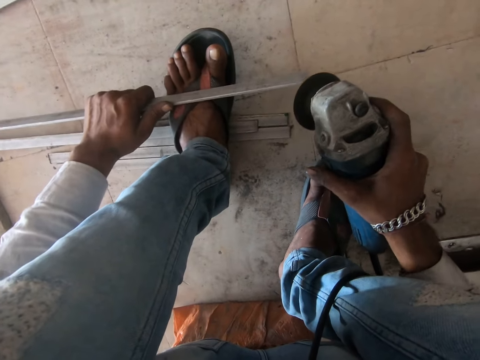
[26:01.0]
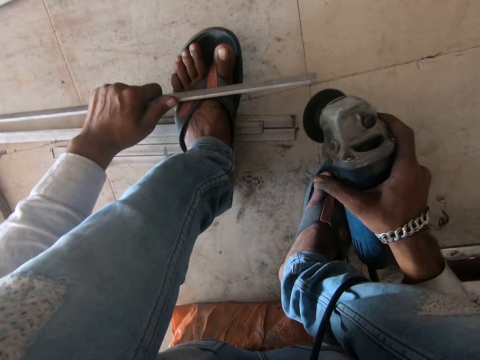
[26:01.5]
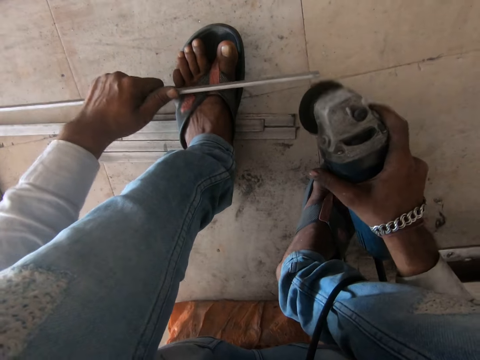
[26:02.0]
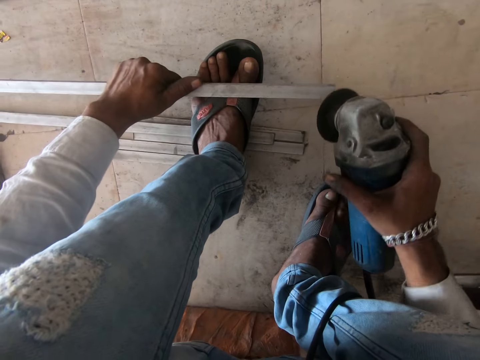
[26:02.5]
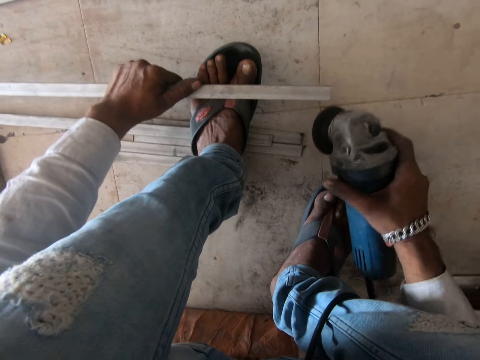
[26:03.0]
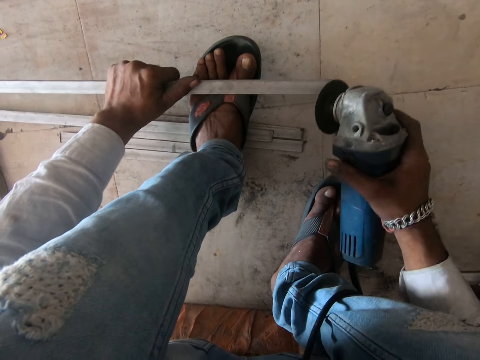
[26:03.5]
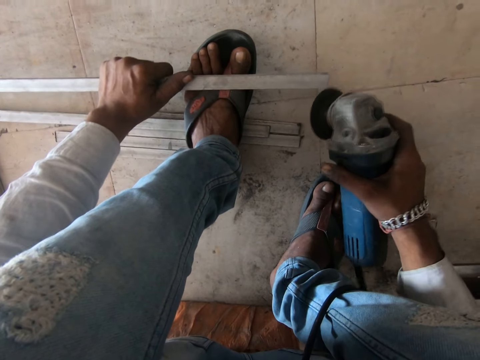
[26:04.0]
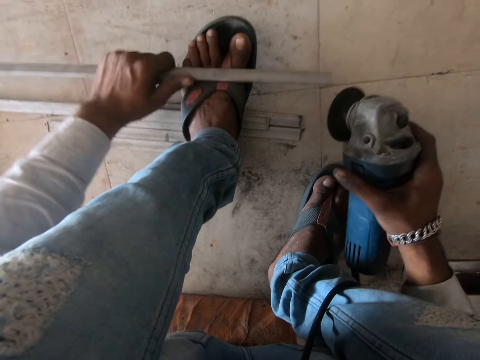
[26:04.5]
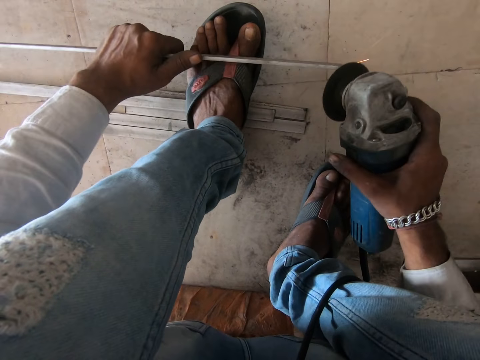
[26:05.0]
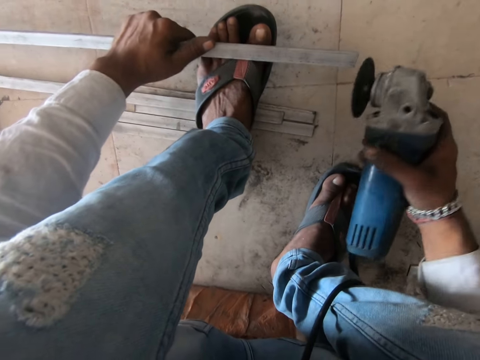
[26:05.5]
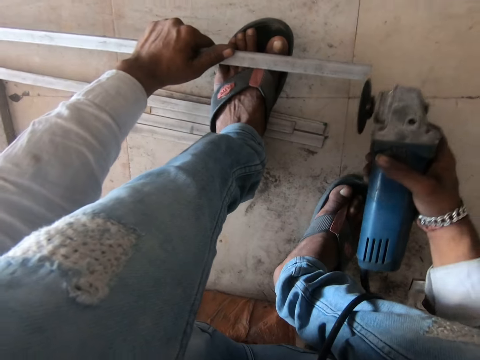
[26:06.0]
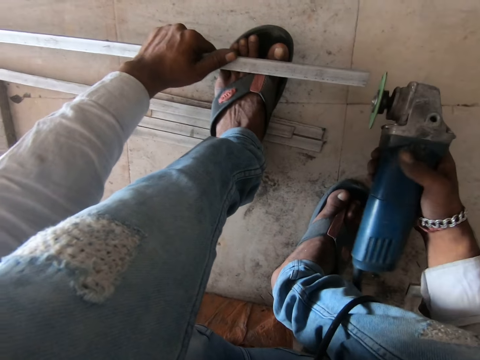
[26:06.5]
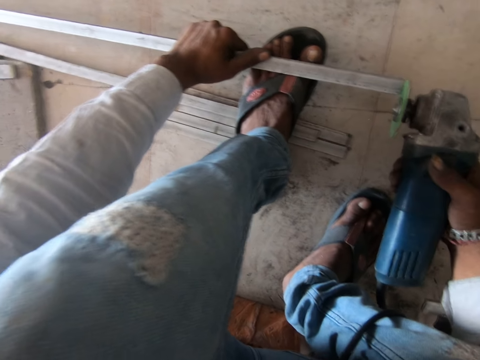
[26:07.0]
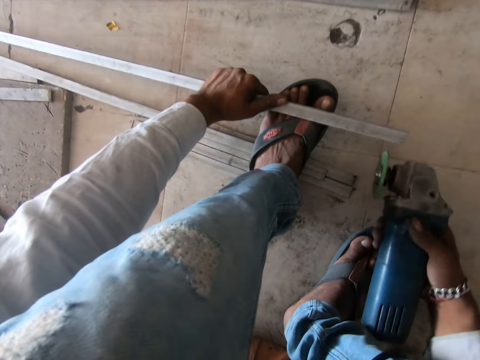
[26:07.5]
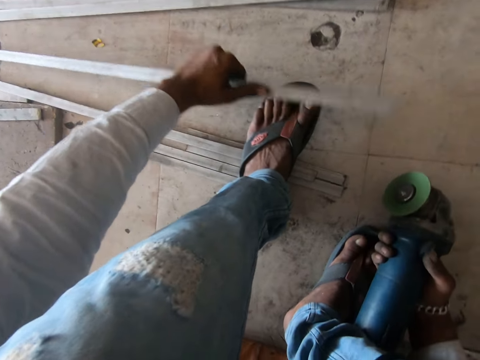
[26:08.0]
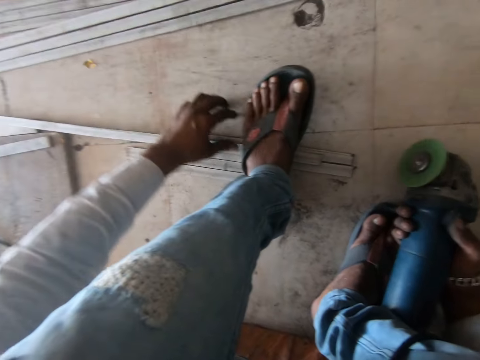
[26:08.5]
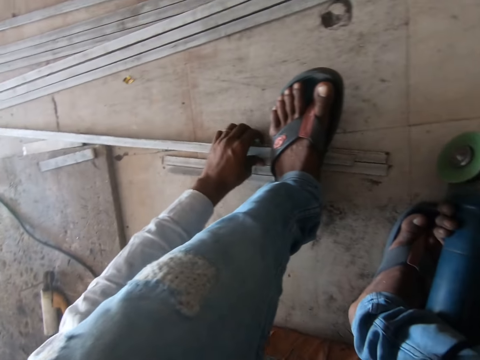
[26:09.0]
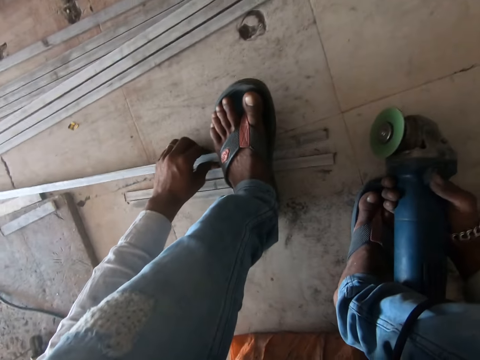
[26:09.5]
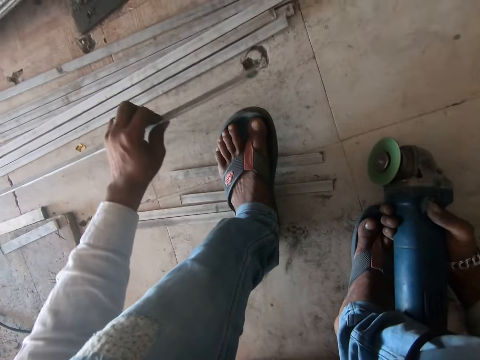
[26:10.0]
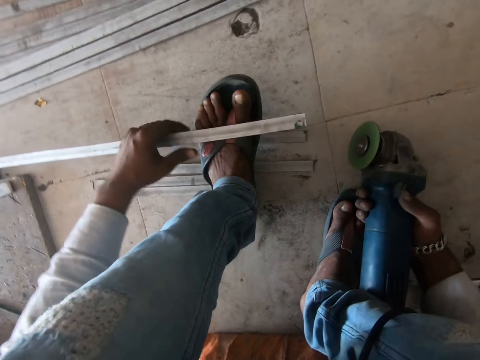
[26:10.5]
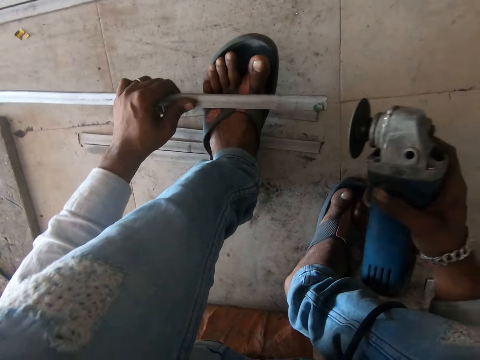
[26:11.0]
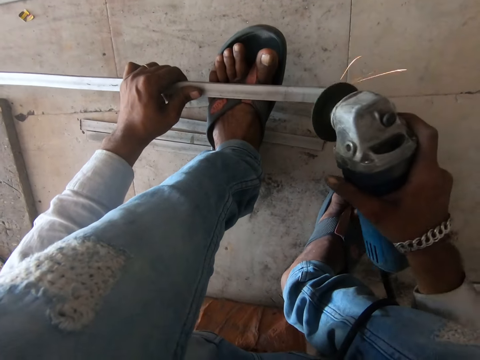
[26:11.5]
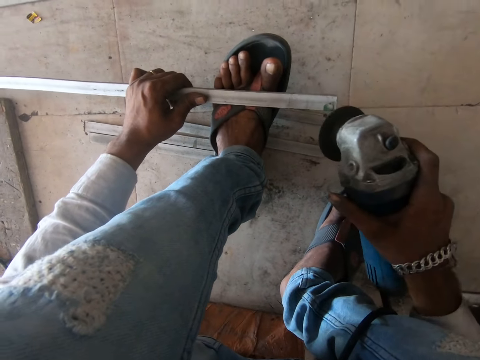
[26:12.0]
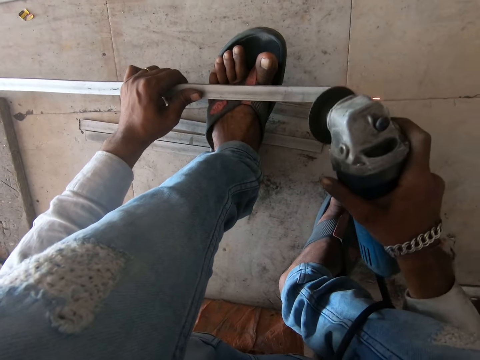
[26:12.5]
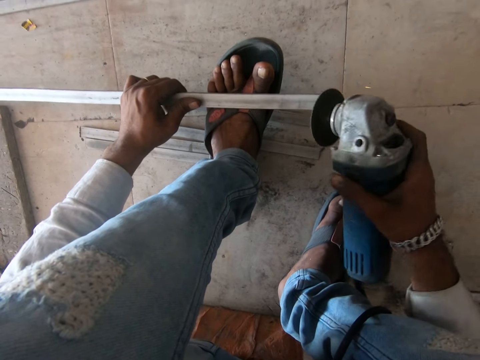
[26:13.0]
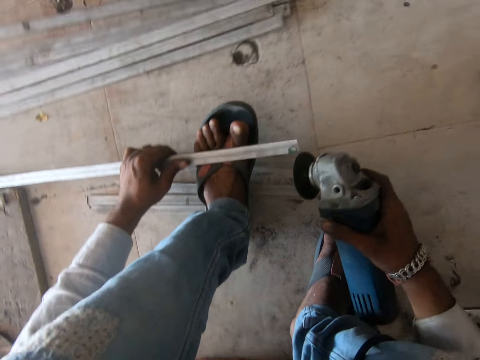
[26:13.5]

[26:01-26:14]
The camera wearer flips the metal bar. They polish the metal bar. They flip the metal bar. They polish the metal bar. They drop the metal bar on the floor. They pick up the metal bar. They place the metal bar on the foot. They grind the metal bar. They polish the metal bar.

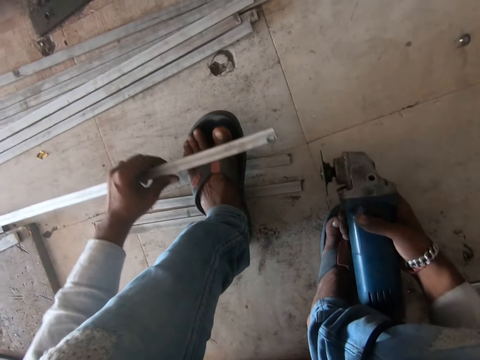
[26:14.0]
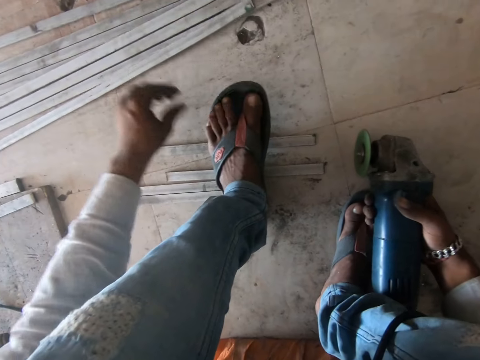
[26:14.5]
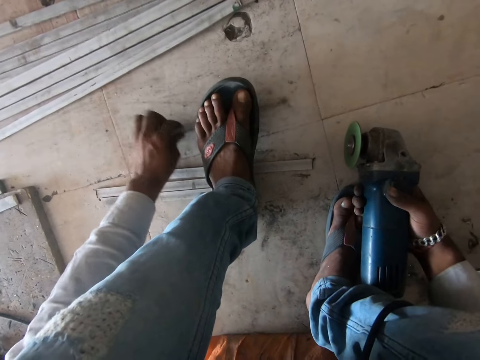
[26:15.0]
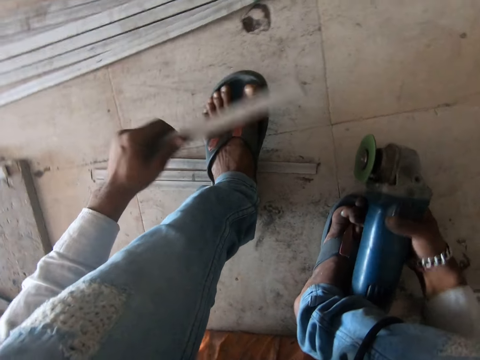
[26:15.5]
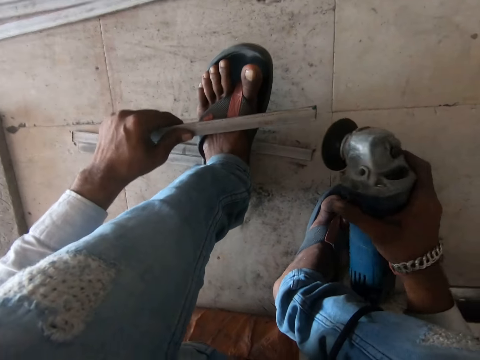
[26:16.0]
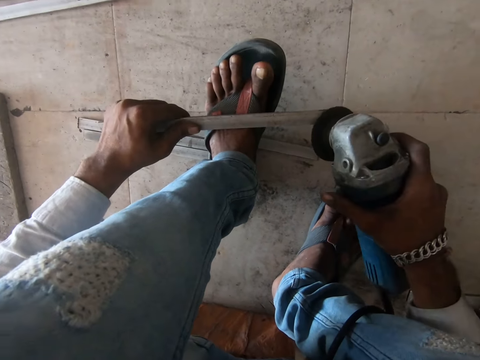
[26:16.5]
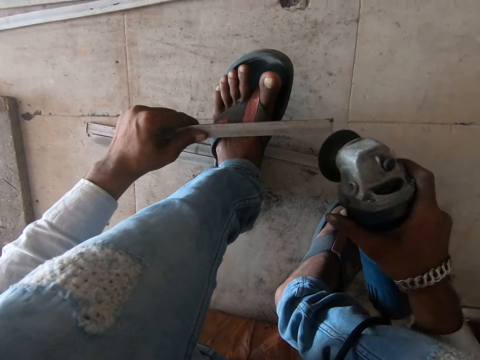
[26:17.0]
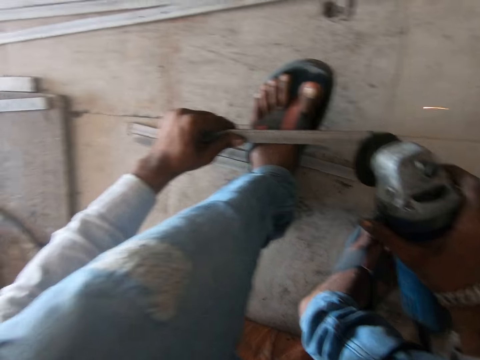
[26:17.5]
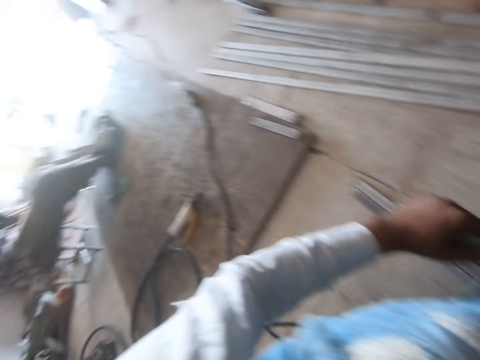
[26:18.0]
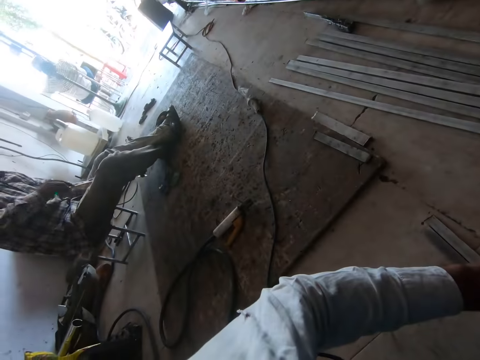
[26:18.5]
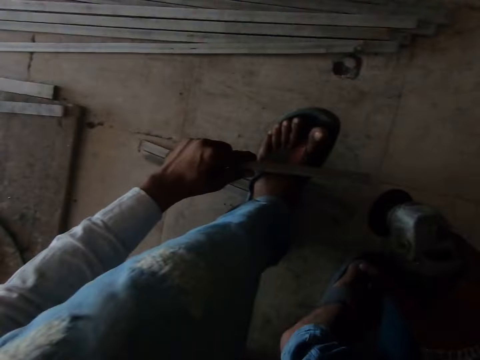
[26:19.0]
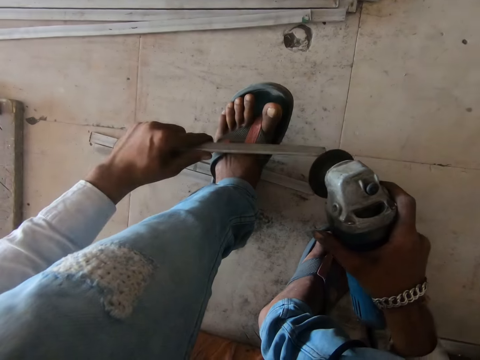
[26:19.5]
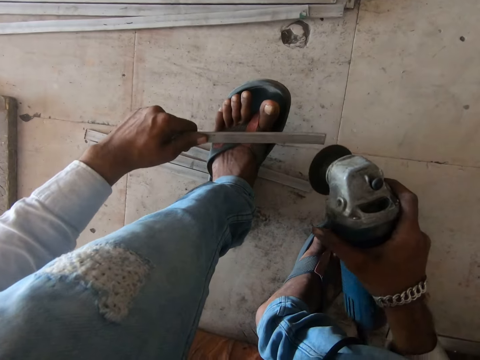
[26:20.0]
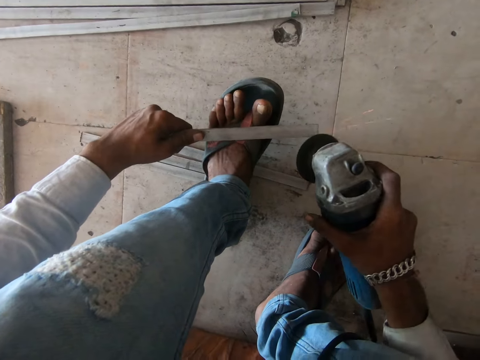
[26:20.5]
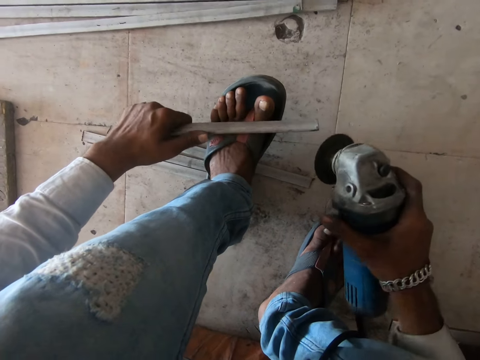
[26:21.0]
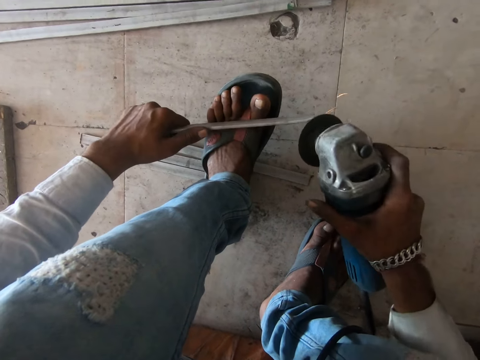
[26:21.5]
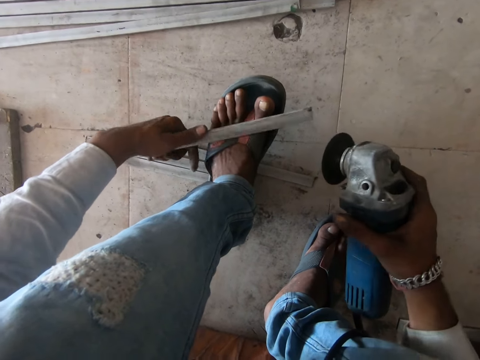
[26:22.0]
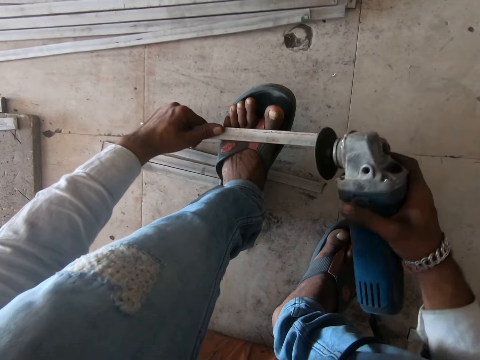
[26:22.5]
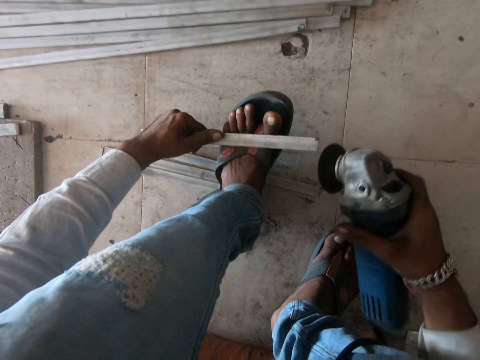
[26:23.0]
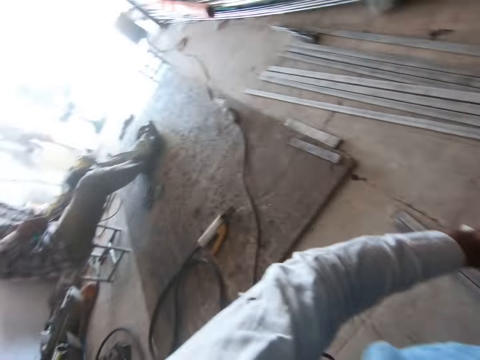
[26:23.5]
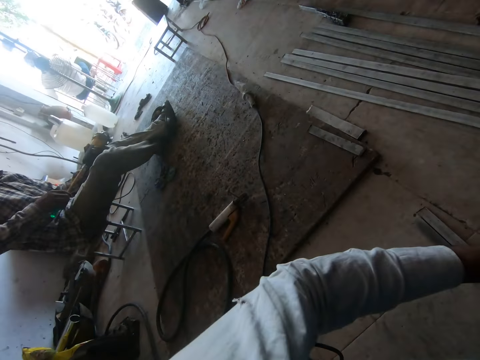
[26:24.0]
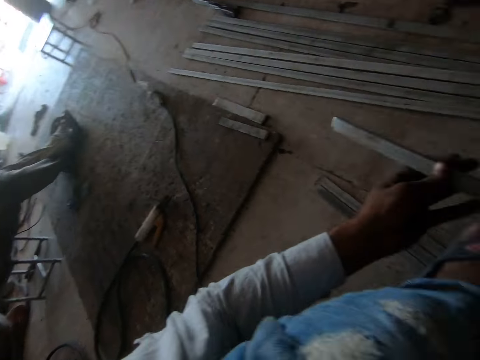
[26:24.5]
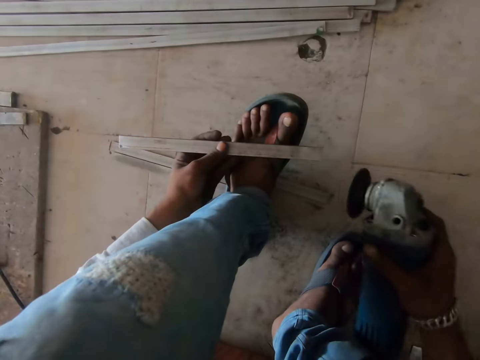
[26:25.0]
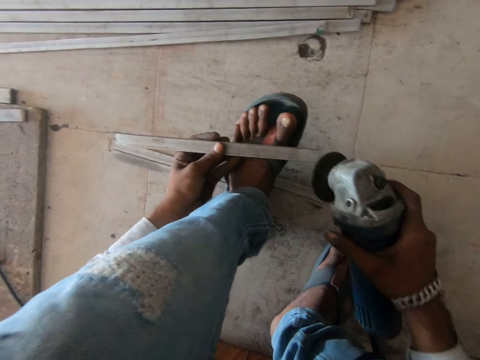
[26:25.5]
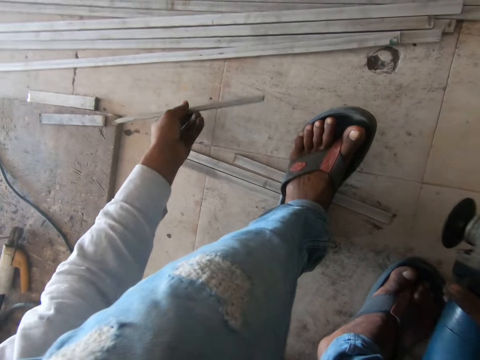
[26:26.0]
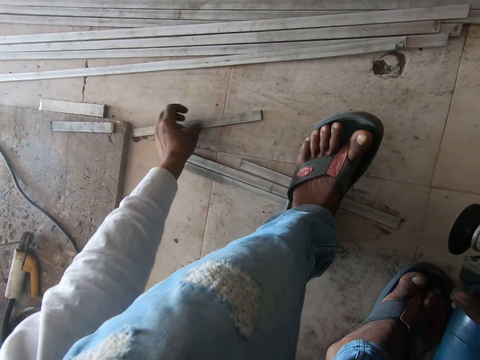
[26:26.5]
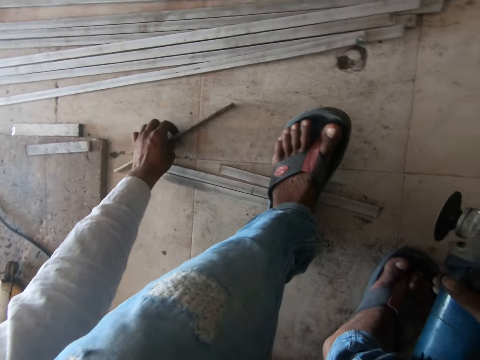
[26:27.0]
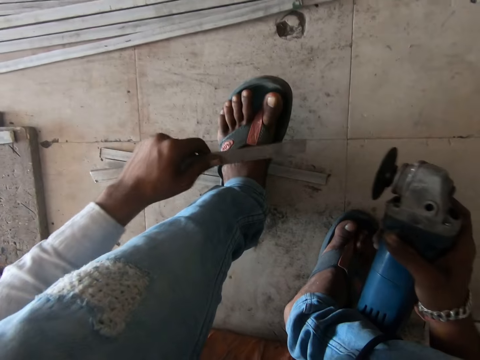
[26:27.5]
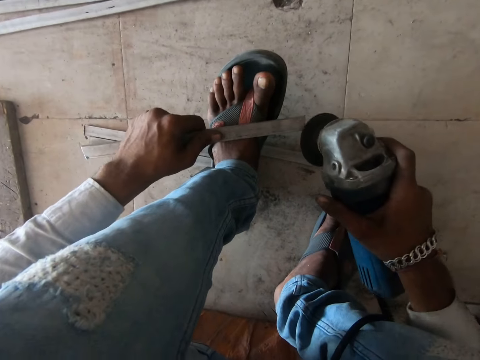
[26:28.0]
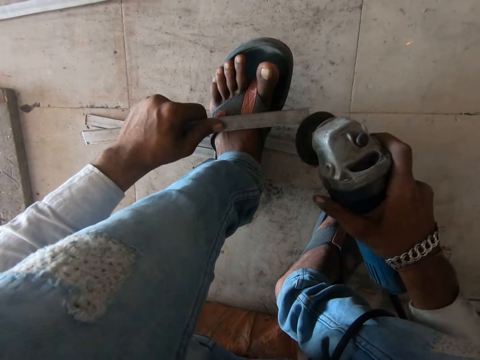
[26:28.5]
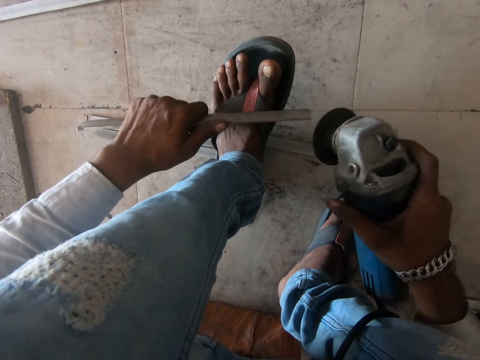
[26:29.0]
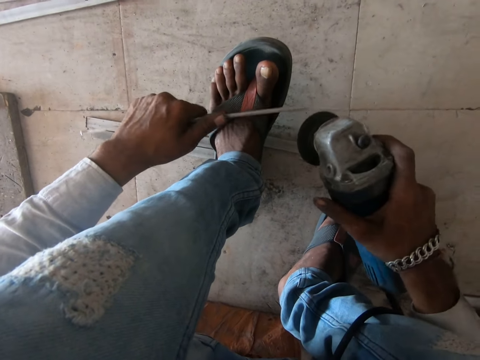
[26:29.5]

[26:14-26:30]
The camera wearer drops the metal bar on the floor. They pick up the metal bar. They grind the metal bar. They place the metal bar on the foot. They polish the metal bar. They look around the workshop. They grind the metal bar. They polish the metal bar. They flip the metal bar. They polish the metal bar. They look around. They interact with a person. They polish the metal bar. They drop the metal bar on the floor. They pick up the metal bar. They place the metal bar on the foot. They grind the metal bar. They polish the metal bar.
